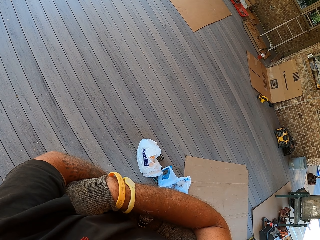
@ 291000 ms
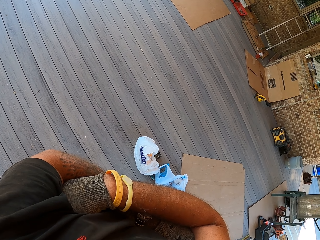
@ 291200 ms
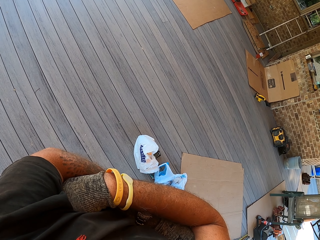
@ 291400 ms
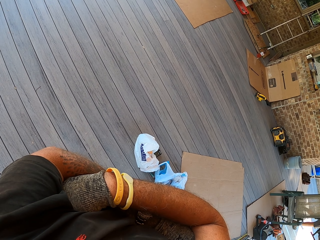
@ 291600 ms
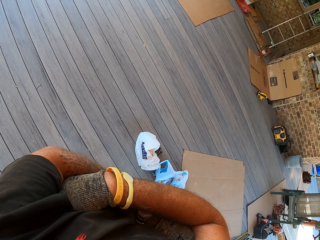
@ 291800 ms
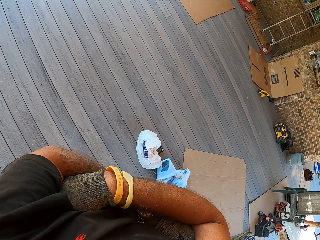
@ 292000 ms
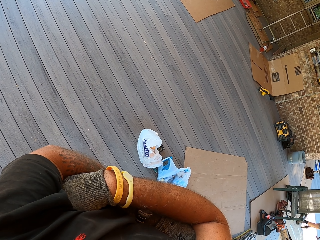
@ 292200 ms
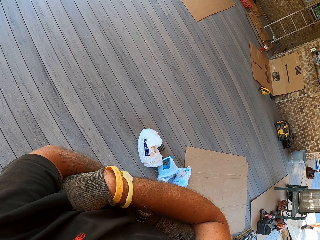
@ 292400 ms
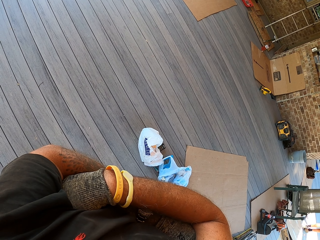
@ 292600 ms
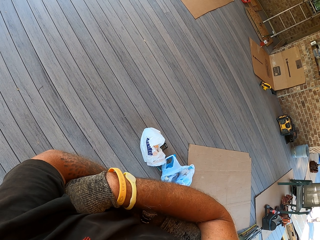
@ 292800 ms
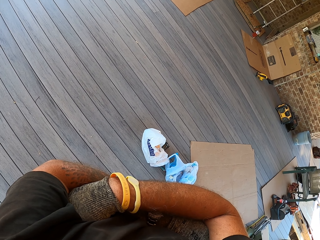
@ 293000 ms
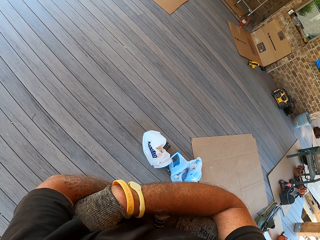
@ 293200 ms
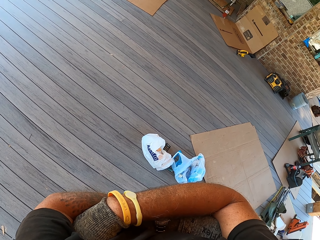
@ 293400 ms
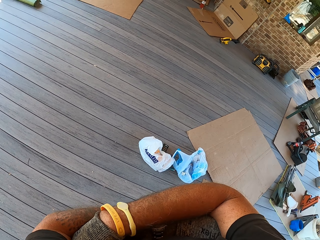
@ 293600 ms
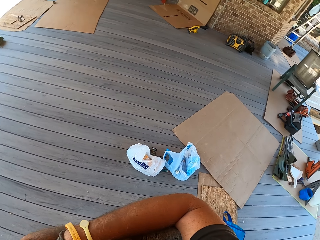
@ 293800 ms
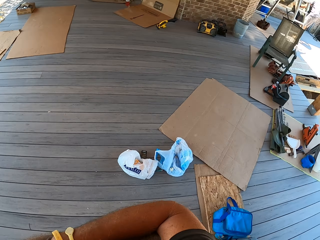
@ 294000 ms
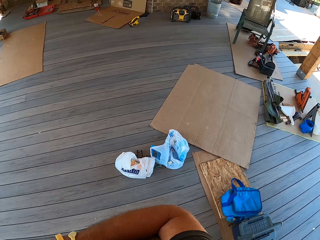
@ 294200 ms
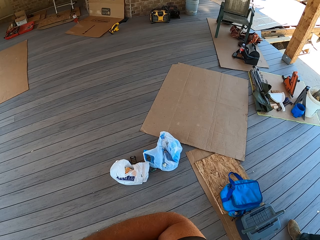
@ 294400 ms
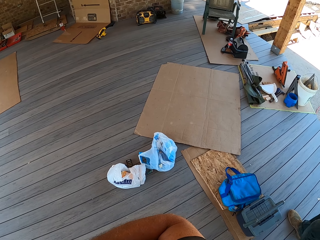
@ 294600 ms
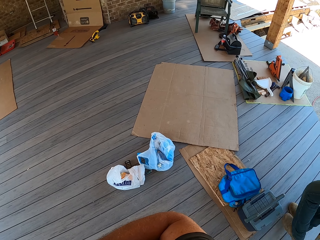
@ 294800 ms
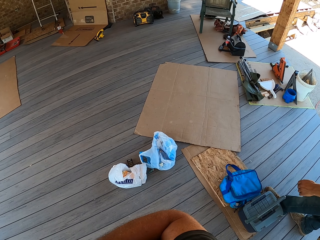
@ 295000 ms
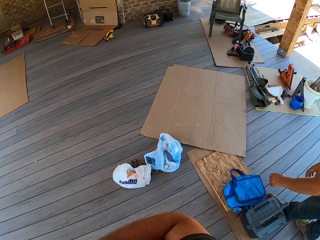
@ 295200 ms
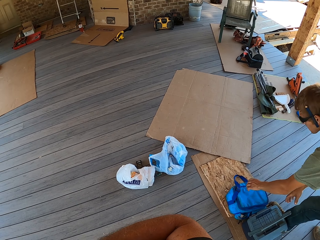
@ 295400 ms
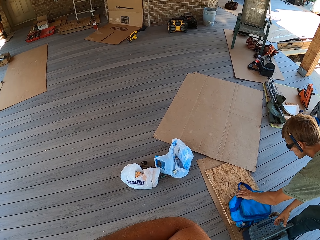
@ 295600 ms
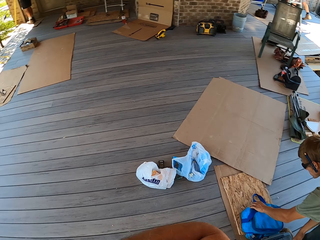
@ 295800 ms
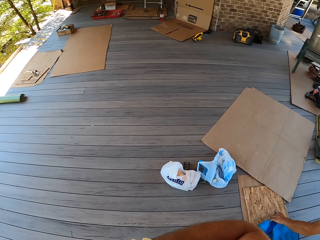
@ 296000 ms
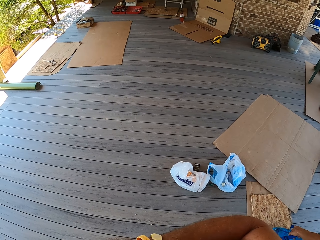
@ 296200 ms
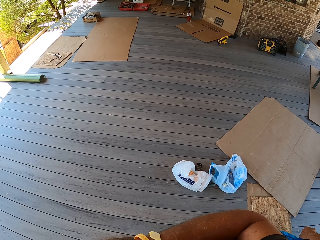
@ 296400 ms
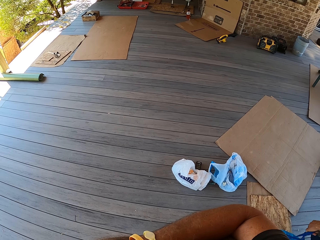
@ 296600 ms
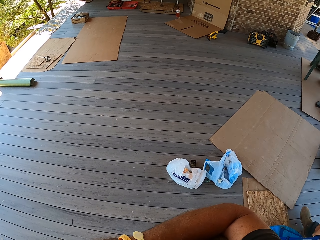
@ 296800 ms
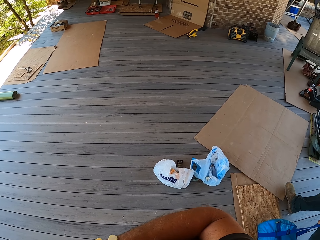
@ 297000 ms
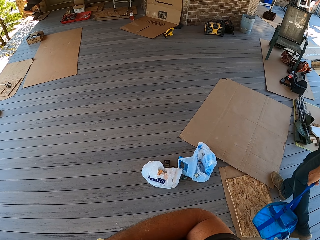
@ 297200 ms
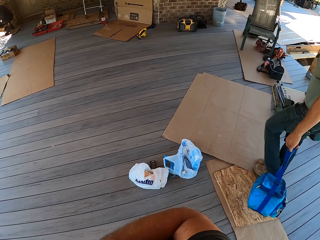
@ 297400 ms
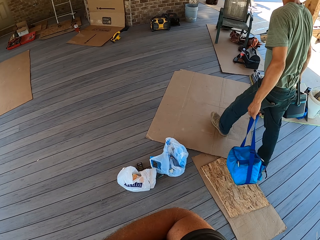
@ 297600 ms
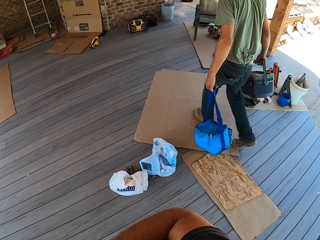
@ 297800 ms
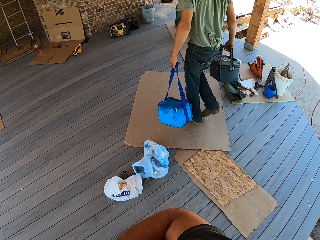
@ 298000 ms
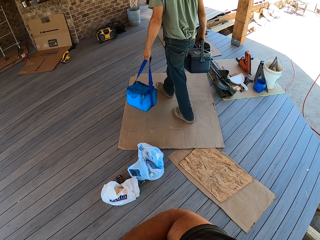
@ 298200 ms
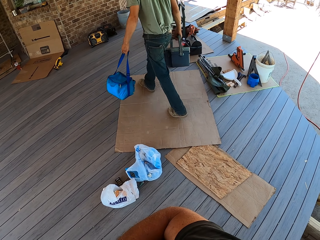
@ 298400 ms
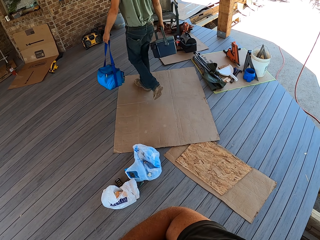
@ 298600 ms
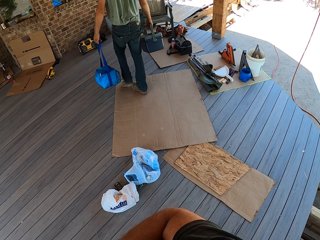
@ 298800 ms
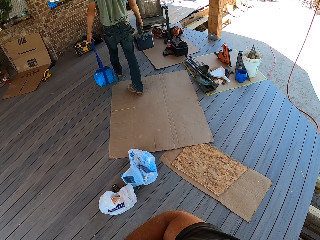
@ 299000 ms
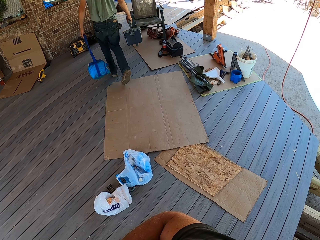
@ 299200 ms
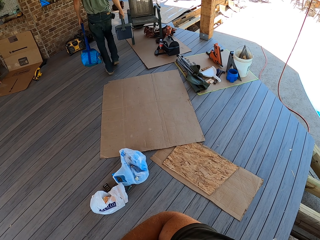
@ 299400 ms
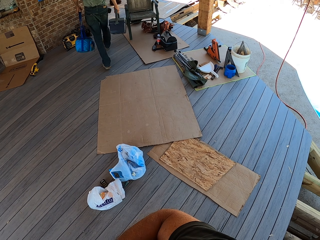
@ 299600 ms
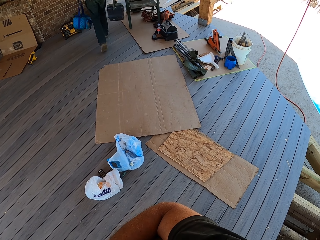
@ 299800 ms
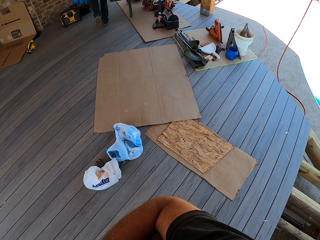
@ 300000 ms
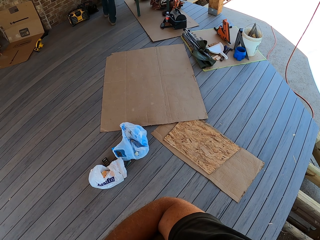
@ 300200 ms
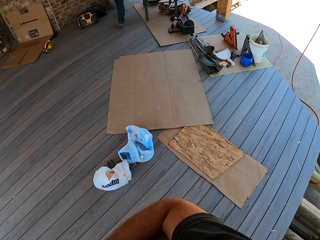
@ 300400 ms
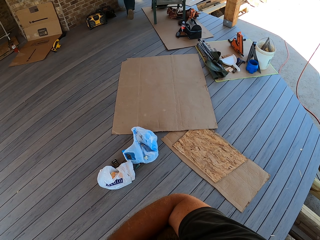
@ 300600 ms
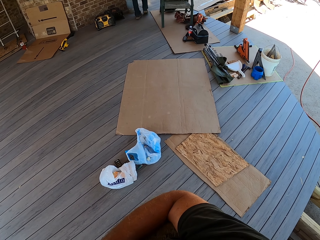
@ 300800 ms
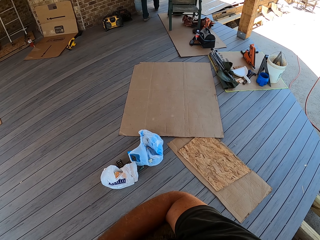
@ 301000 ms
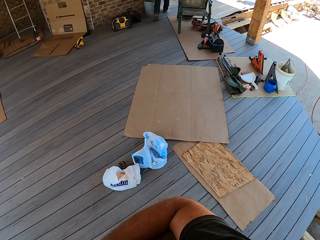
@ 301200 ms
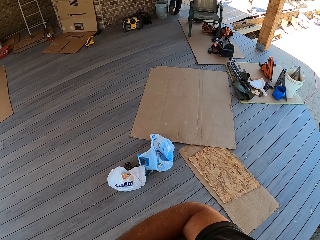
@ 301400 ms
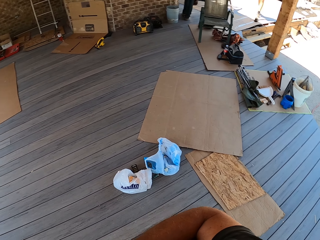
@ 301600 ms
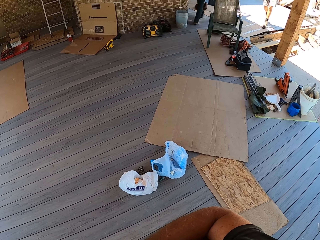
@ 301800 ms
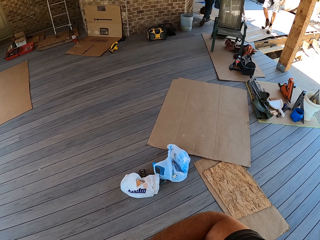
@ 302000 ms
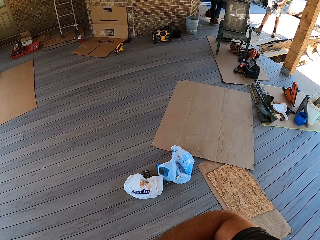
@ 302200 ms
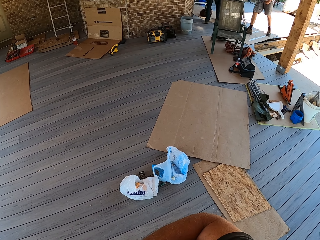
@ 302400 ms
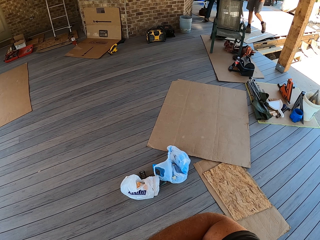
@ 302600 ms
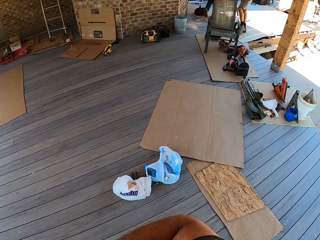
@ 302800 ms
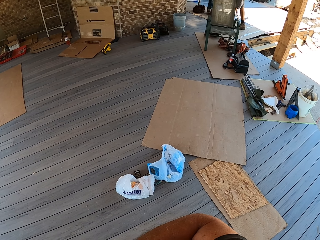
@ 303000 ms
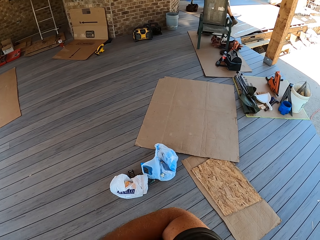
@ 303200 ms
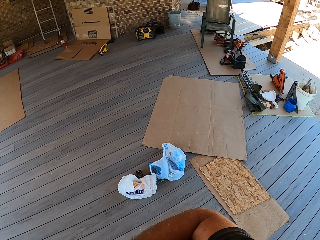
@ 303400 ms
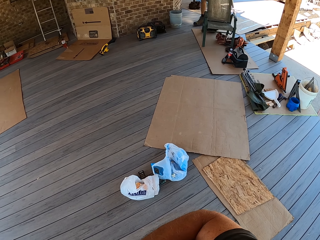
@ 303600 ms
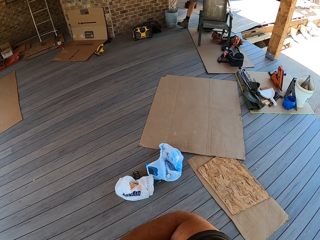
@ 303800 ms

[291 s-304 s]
The camera wearer looks around. A man picks up a bag, carries the bags, and walks.

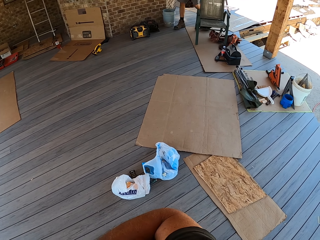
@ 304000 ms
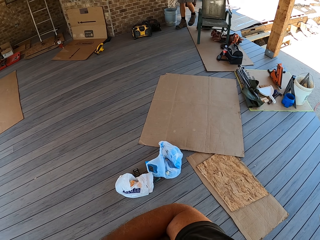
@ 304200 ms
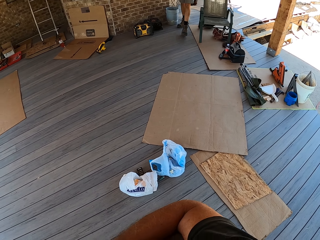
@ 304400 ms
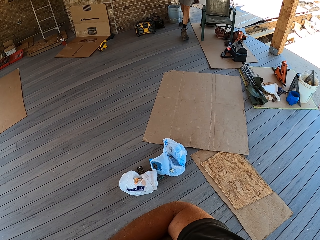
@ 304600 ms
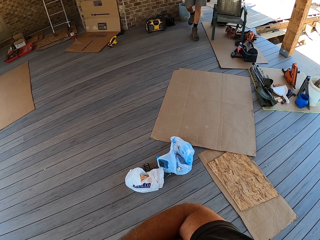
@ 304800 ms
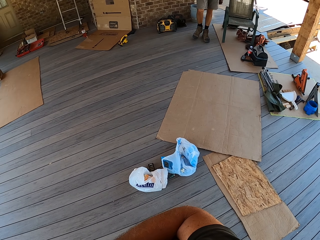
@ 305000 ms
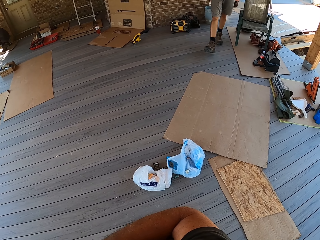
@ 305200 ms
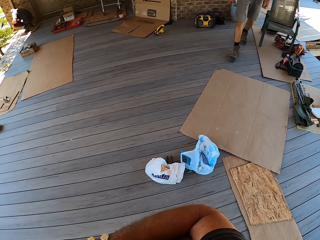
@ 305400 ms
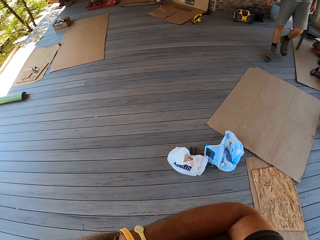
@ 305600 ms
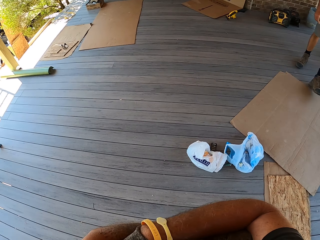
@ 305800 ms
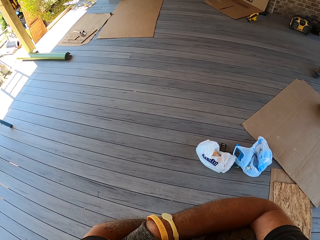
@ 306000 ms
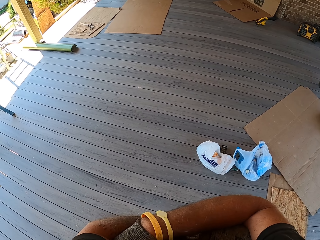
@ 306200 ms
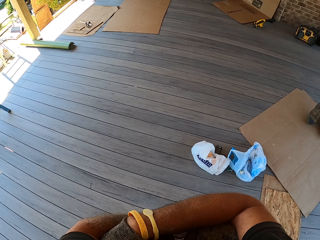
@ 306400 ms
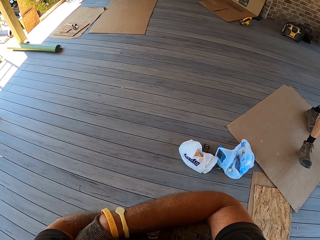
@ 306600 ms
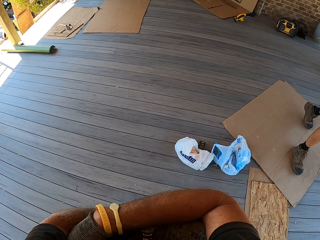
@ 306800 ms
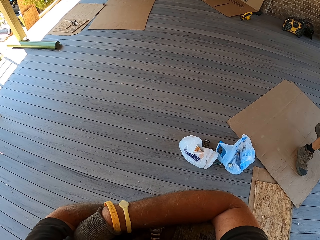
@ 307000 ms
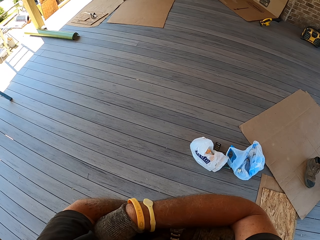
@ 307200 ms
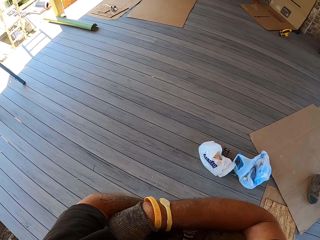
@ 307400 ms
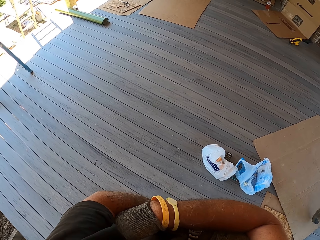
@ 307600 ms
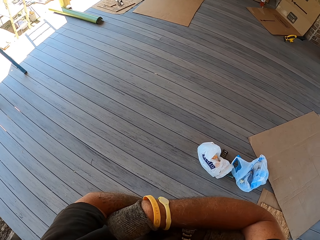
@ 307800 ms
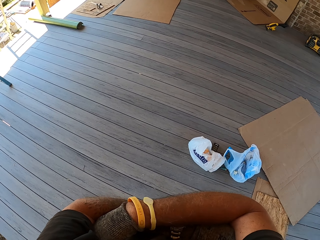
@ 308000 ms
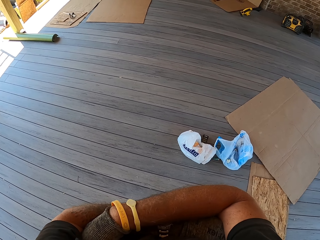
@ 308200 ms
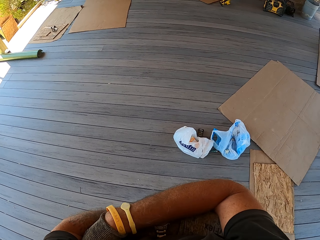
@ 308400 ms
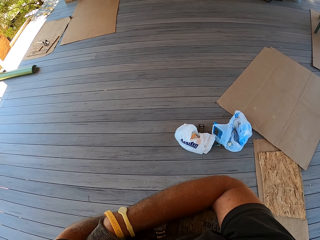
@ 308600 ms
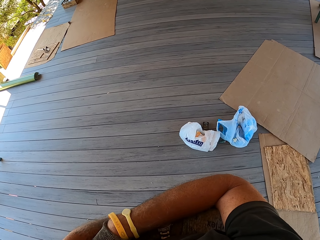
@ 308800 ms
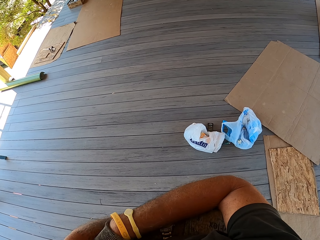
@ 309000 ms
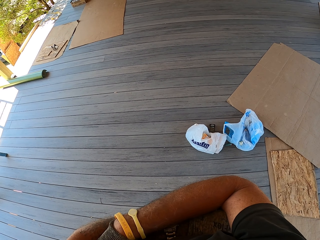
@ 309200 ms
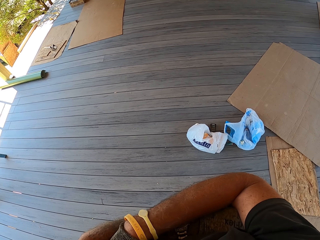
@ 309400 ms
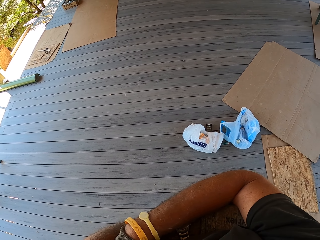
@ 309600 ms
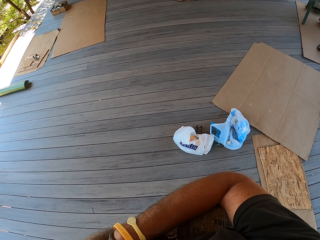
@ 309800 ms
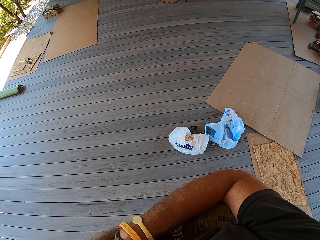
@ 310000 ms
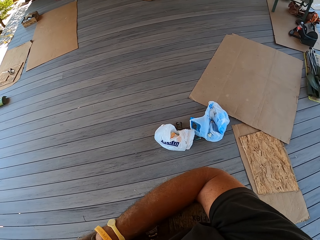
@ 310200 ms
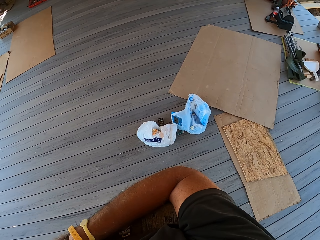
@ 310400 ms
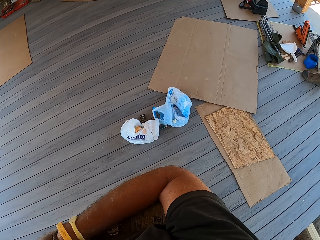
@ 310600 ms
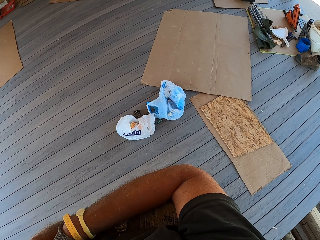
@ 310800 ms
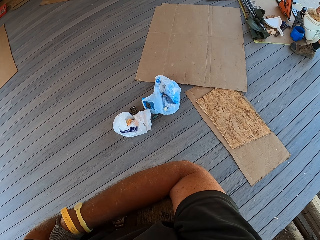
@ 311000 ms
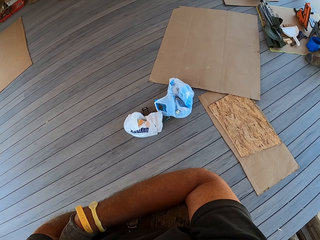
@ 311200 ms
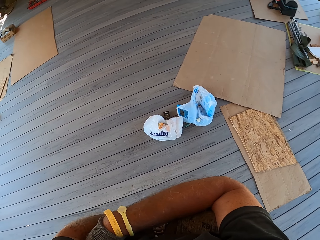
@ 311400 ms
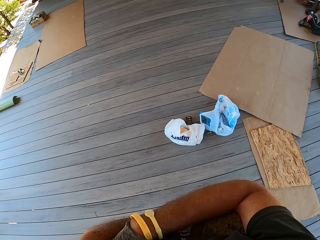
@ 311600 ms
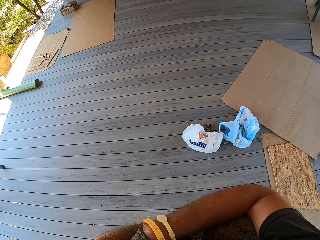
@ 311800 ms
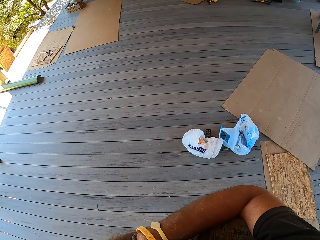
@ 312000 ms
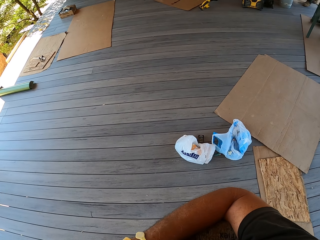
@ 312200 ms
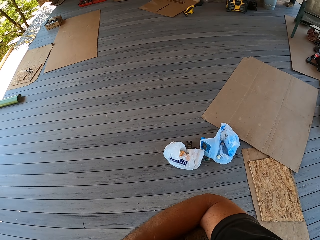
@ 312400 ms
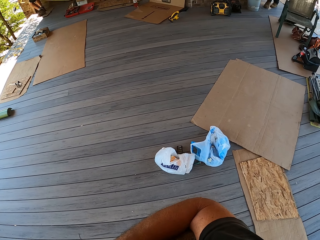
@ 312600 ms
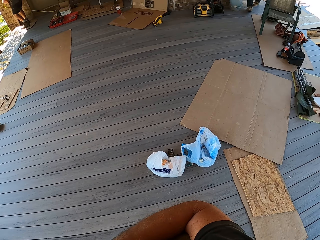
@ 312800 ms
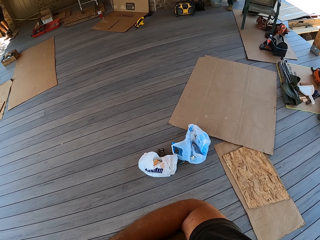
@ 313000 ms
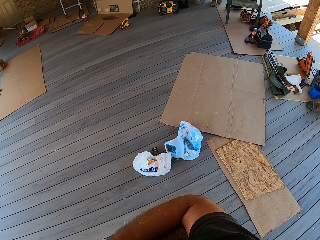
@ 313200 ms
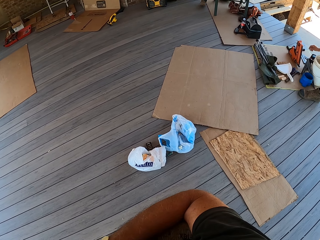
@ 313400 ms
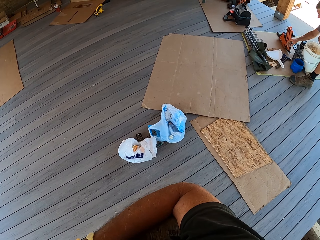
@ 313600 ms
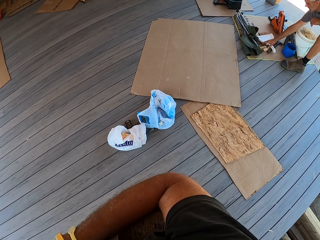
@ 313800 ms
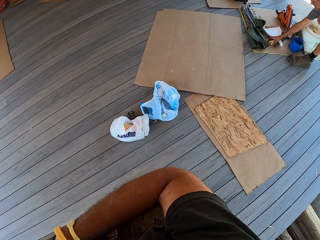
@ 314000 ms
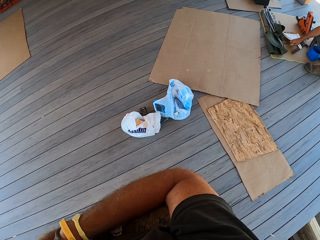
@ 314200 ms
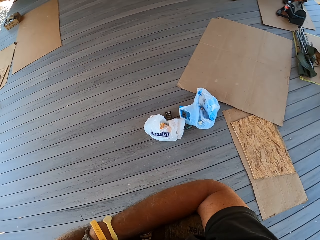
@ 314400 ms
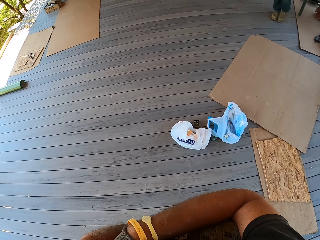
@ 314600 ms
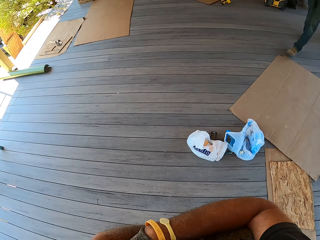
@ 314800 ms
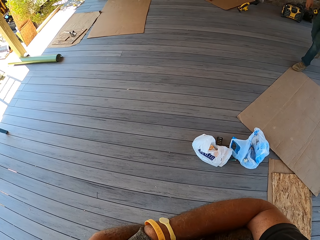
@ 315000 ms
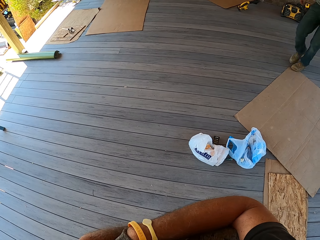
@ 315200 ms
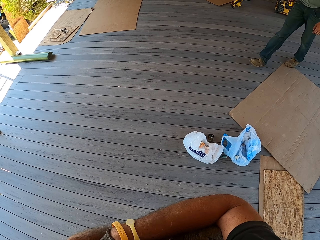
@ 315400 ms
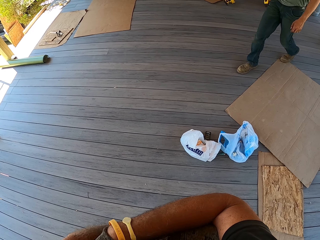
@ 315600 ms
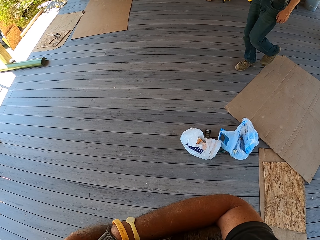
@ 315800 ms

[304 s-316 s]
A man walks. The camera wearer looks around.
